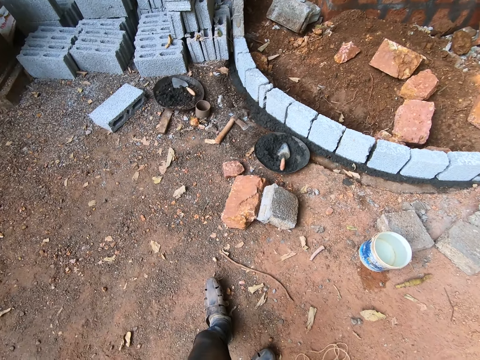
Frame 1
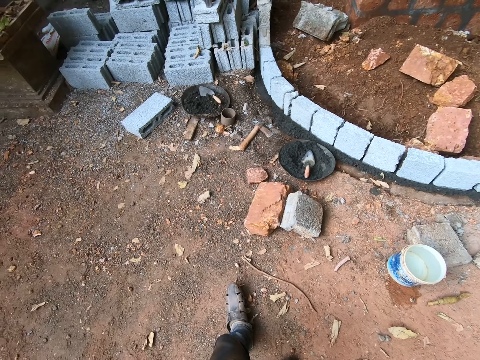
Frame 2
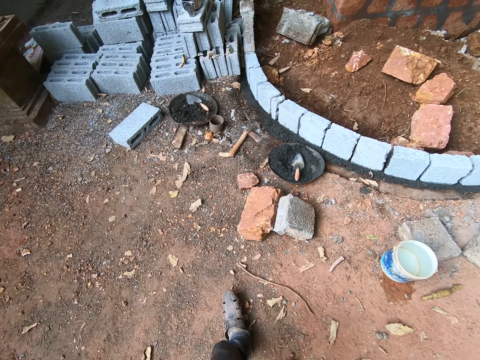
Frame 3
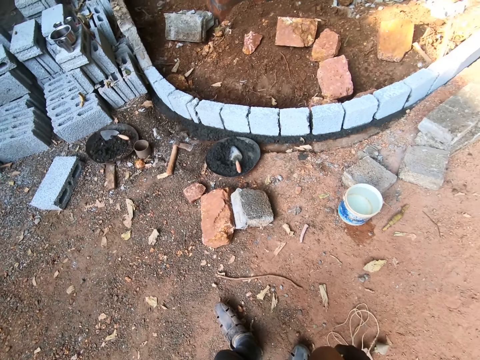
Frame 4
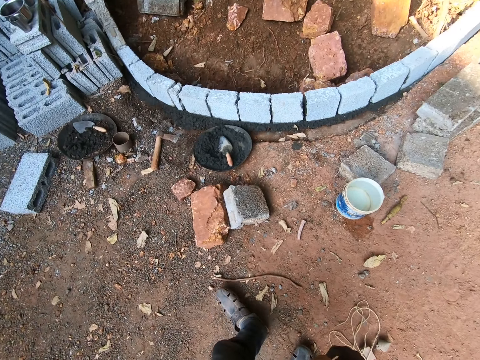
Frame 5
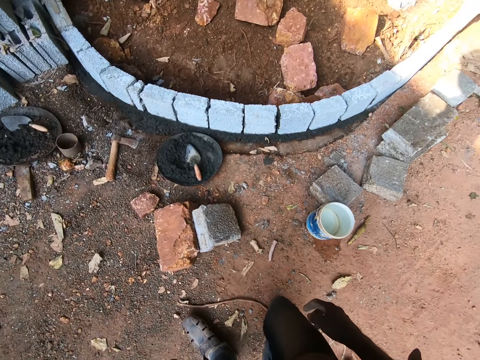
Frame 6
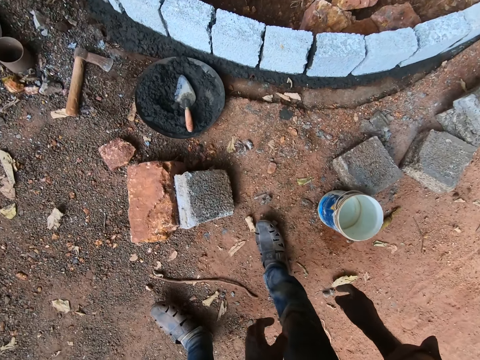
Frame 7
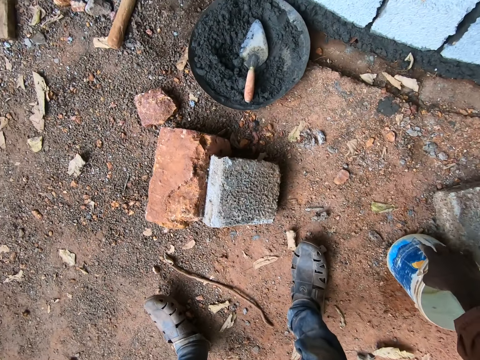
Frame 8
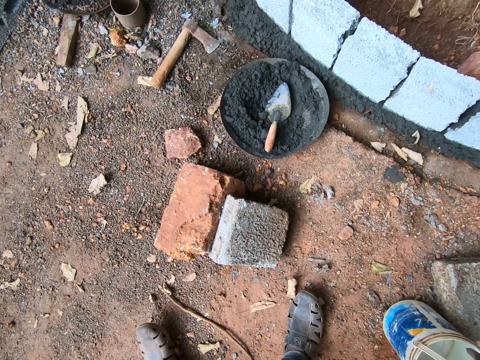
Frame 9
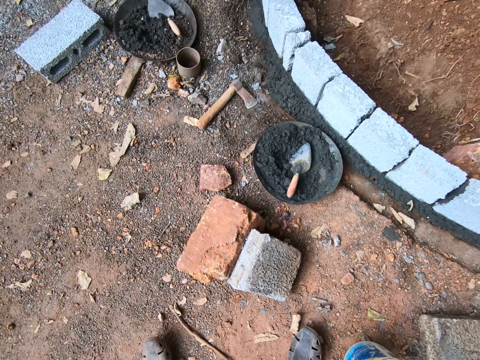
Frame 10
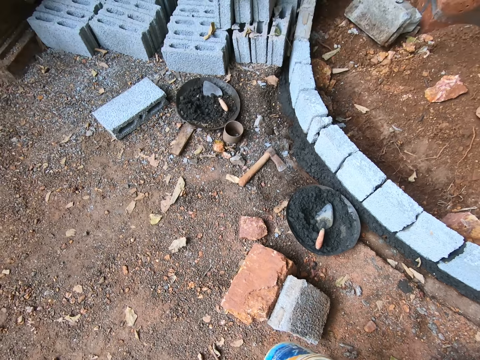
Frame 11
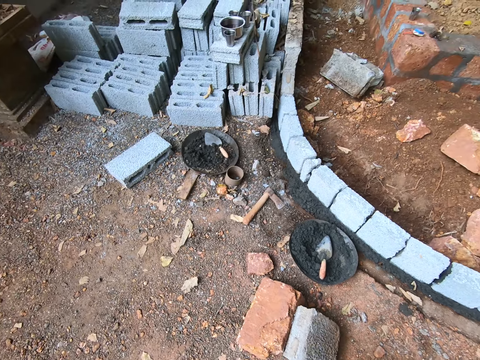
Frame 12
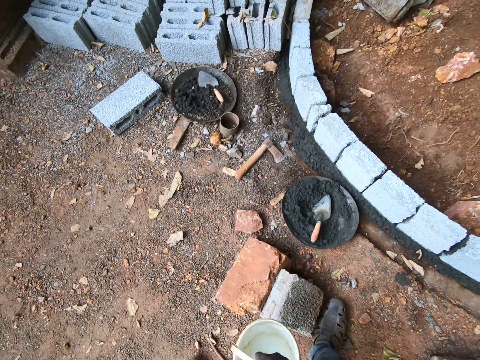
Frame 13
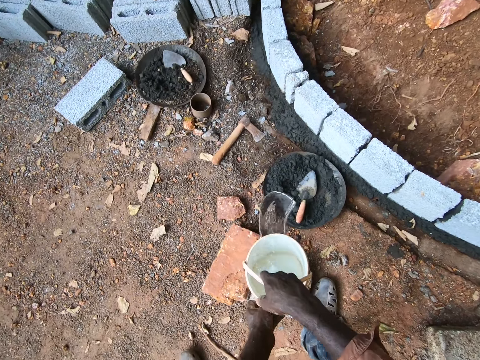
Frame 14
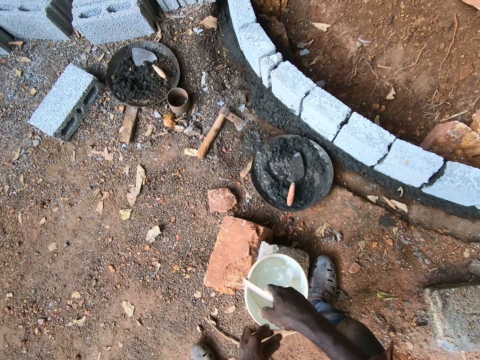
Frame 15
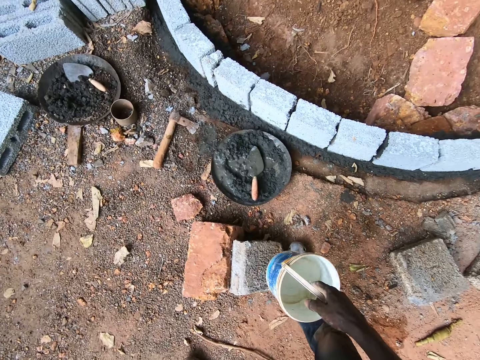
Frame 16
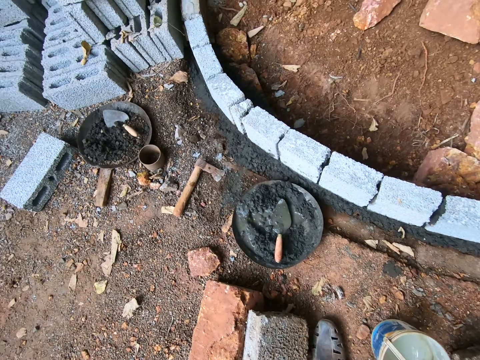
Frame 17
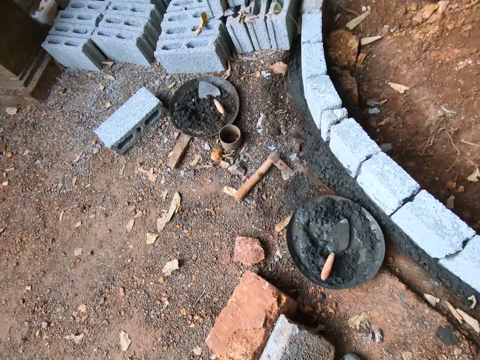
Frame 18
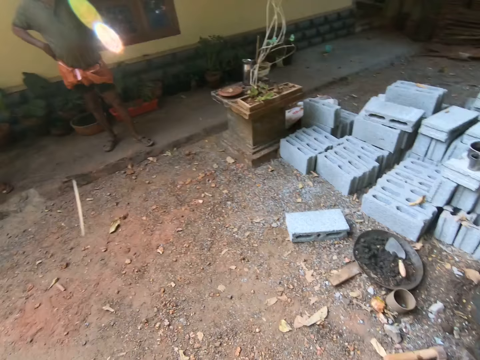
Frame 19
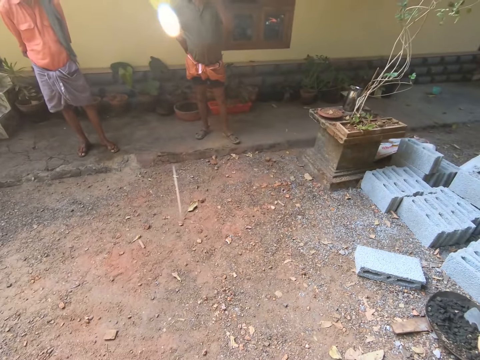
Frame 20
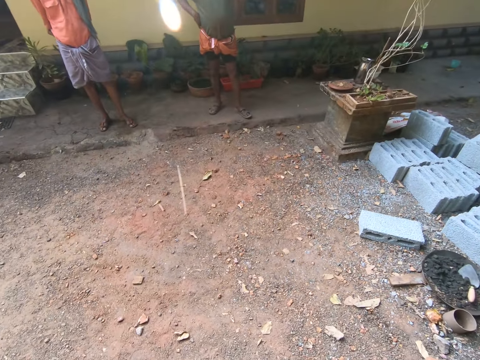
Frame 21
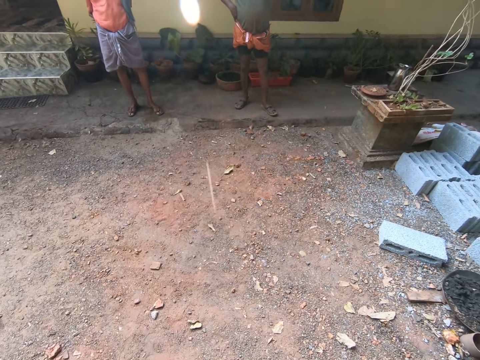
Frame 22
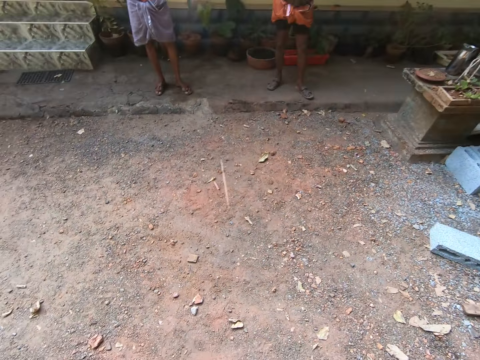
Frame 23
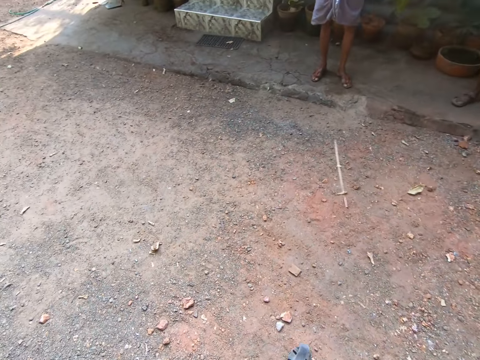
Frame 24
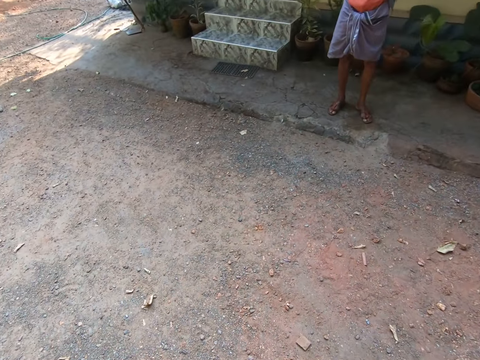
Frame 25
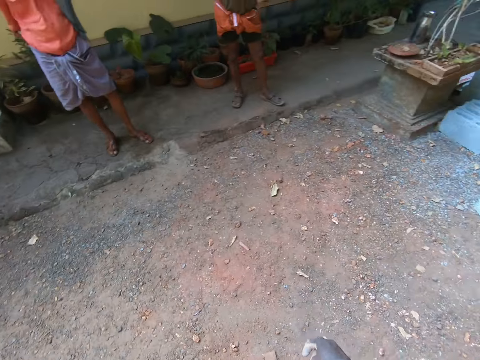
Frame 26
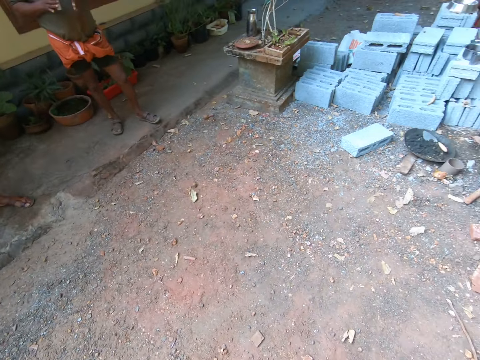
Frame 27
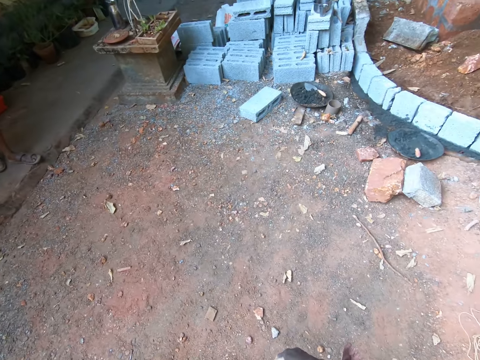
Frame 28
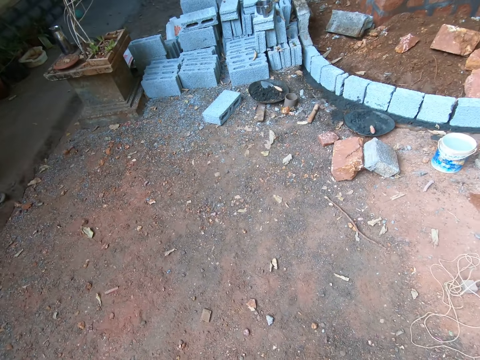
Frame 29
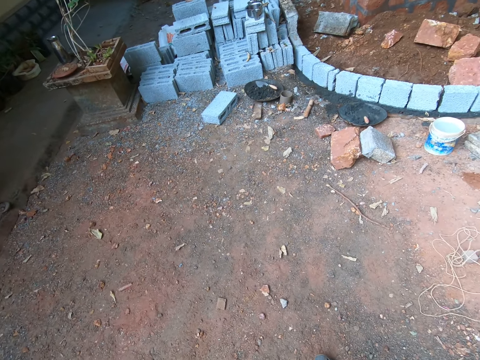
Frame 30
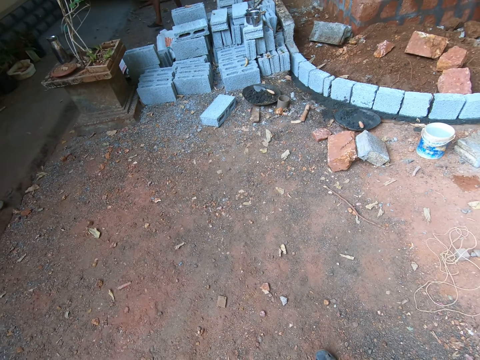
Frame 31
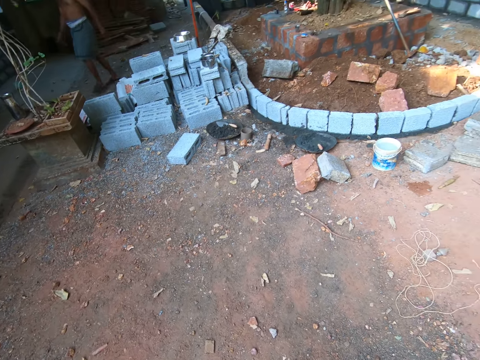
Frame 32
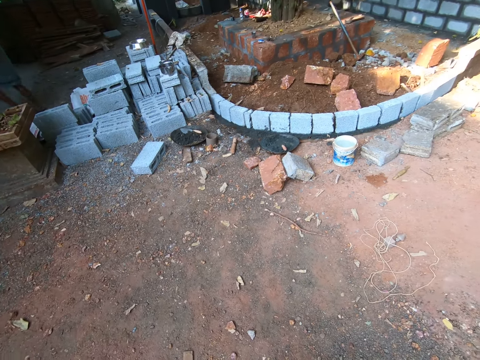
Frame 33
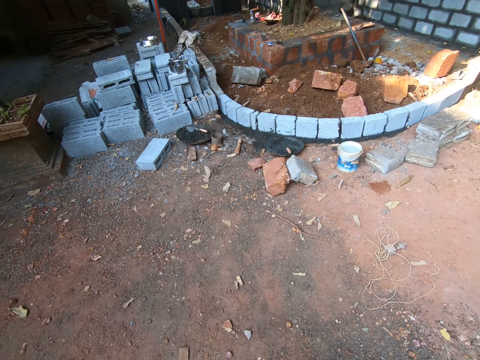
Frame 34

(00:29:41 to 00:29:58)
The camera wearer picks up the bucket of water. They add water on the cement. They put the bucket on the ground. They move around. They walk from the concrete.

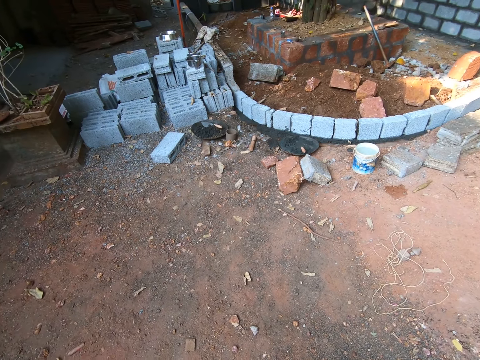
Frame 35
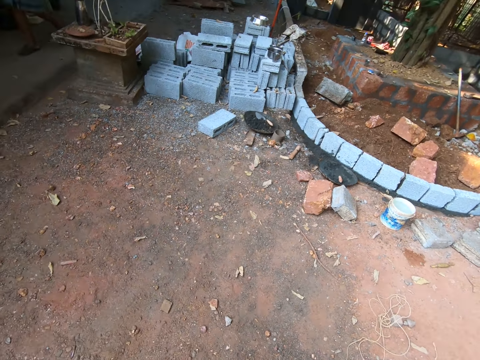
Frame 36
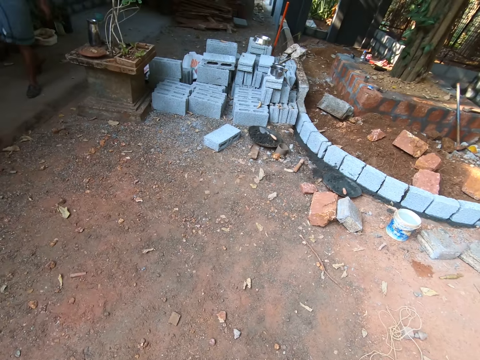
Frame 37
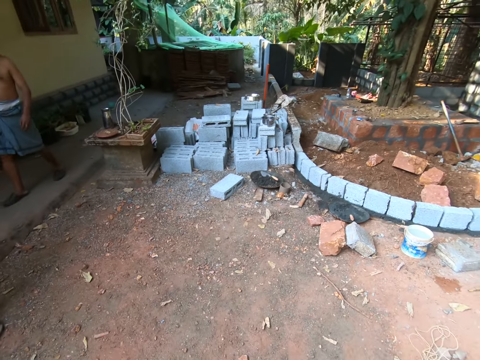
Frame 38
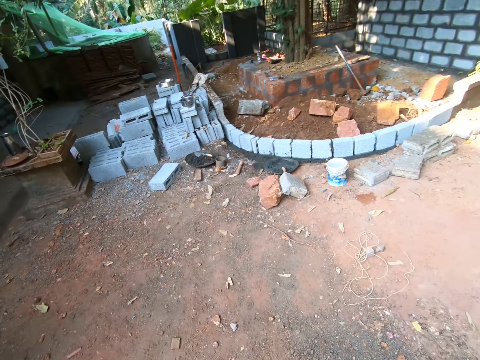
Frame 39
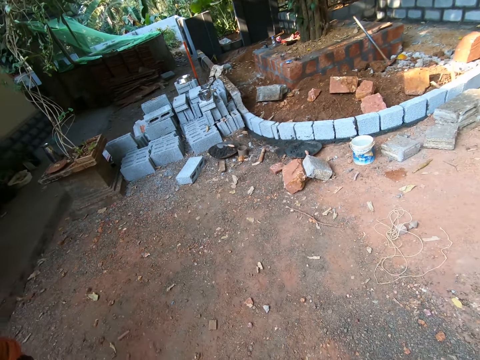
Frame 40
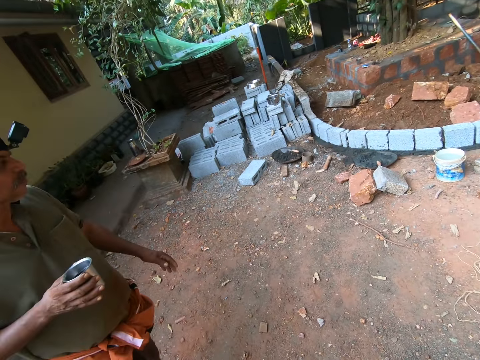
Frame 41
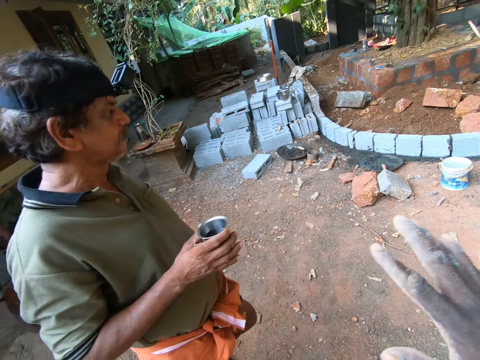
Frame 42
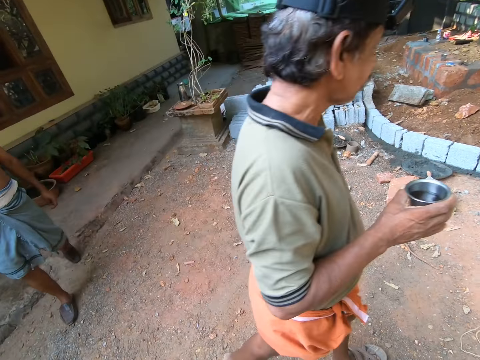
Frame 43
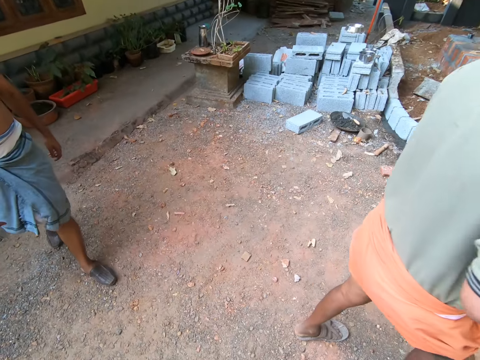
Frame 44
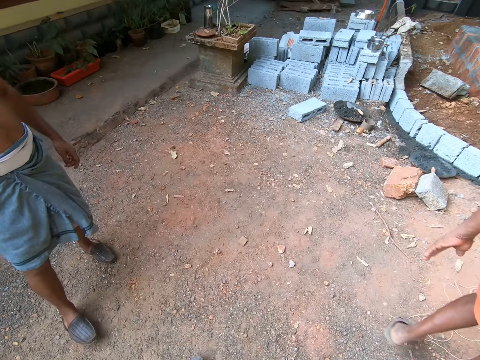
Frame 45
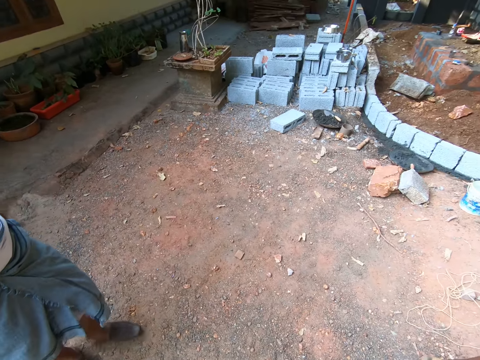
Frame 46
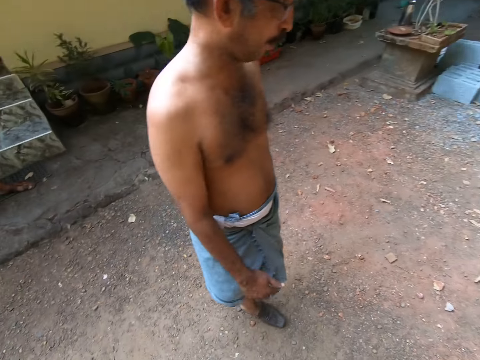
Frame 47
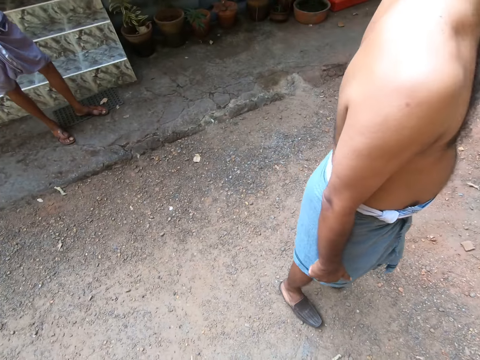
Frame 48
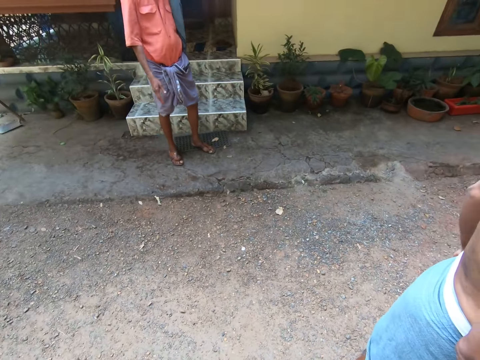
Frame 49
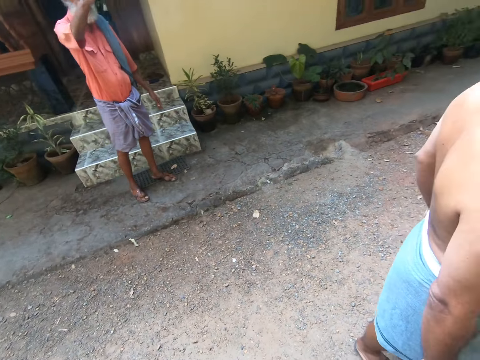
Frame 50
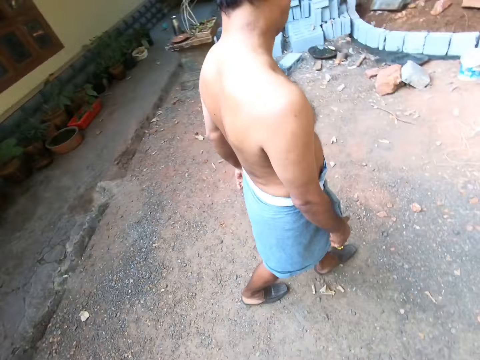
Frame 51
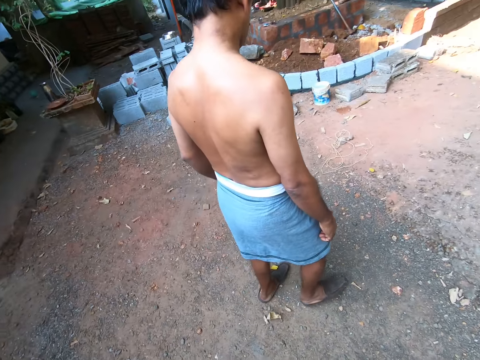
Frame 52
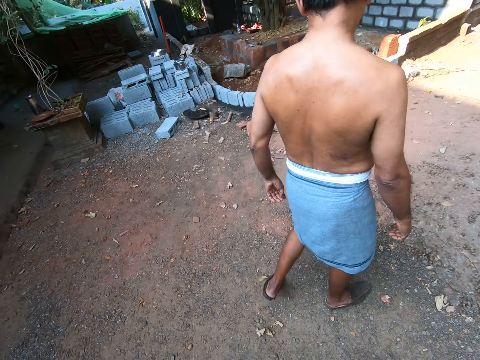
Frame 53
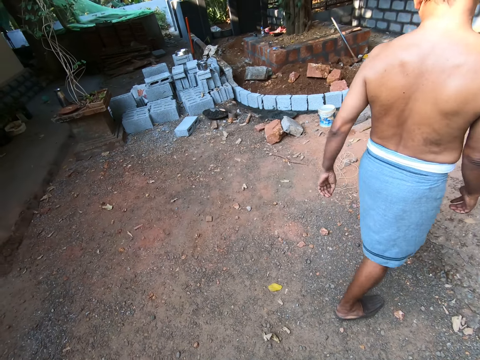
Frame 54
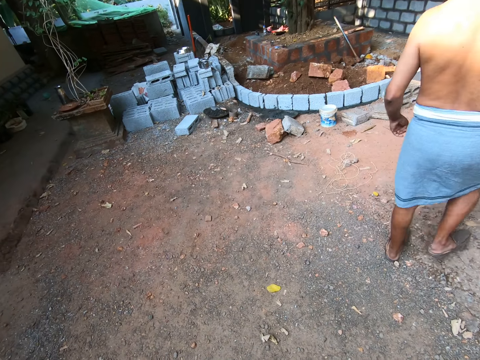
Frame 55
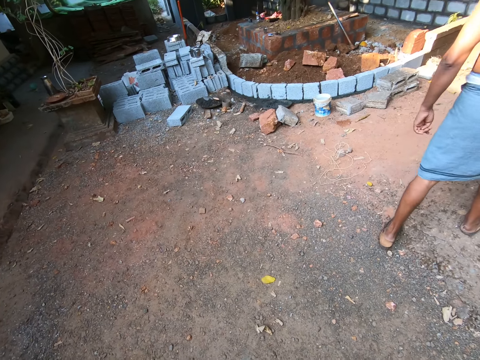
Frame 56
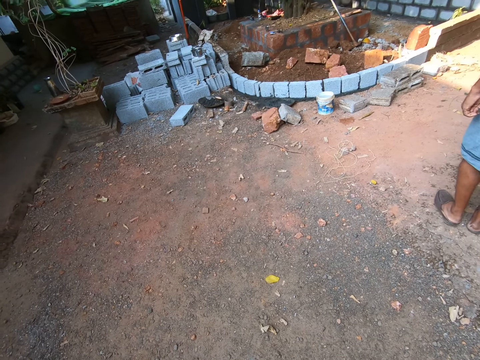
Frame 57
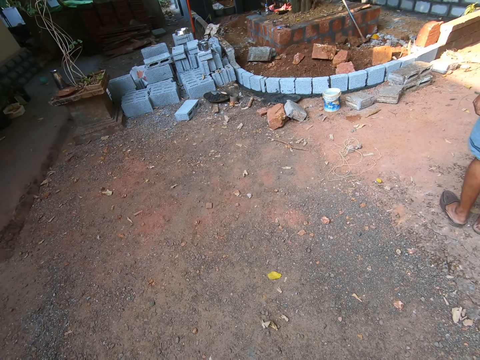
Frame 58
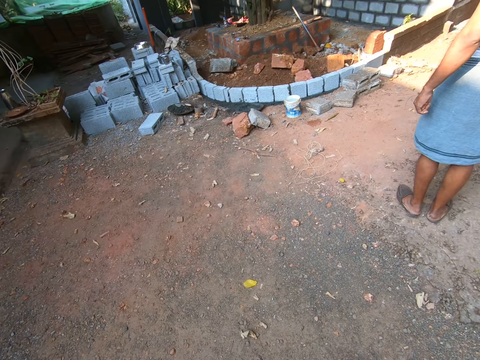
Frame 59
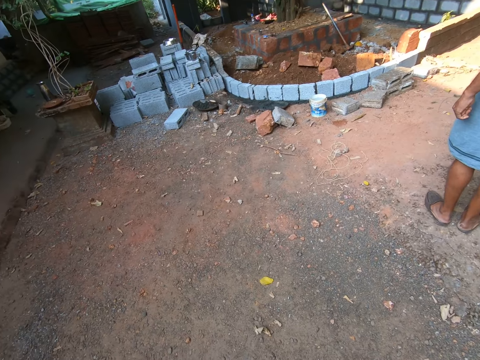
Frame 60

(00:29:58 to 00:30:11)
The camera wearer moves his hand. A person walks near another person. The camera wearer converses with three men. A third person walks near the second person. Two of the men move around. A fourth person talks to the second person.
